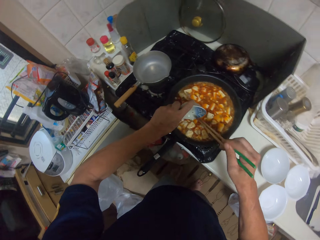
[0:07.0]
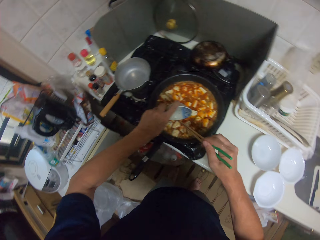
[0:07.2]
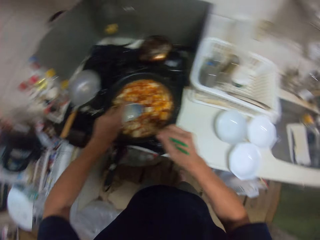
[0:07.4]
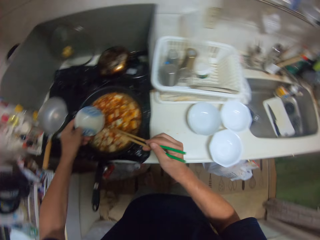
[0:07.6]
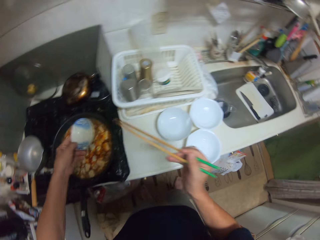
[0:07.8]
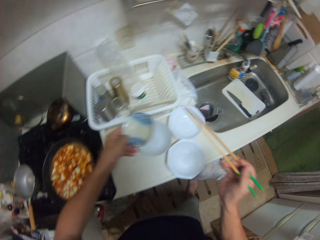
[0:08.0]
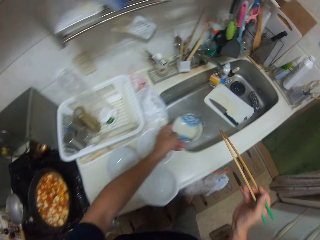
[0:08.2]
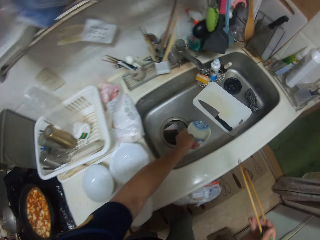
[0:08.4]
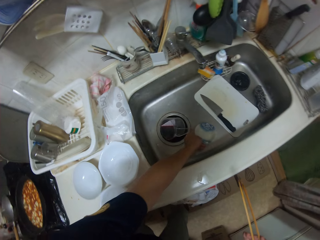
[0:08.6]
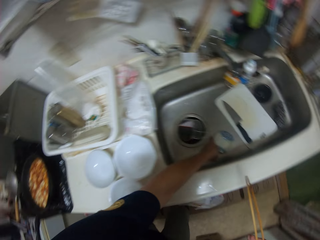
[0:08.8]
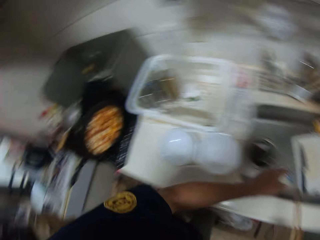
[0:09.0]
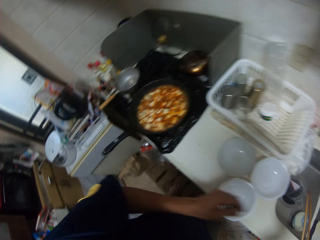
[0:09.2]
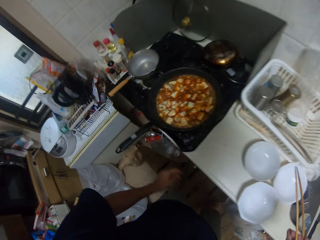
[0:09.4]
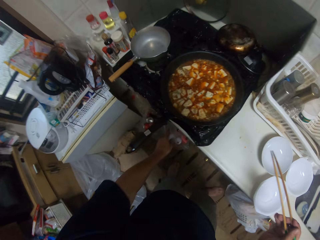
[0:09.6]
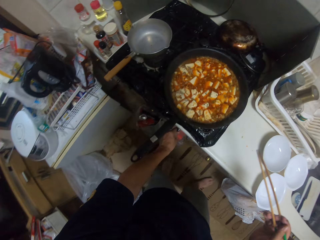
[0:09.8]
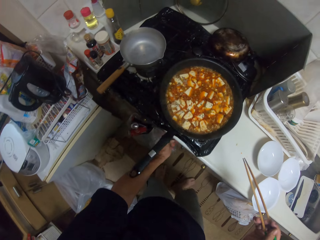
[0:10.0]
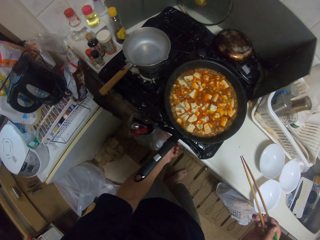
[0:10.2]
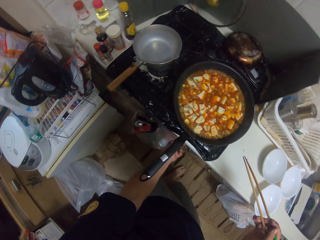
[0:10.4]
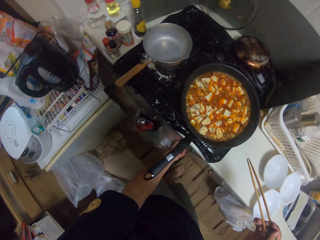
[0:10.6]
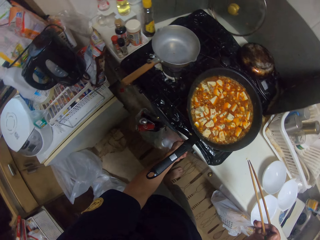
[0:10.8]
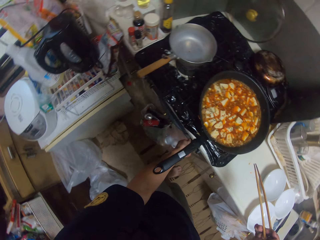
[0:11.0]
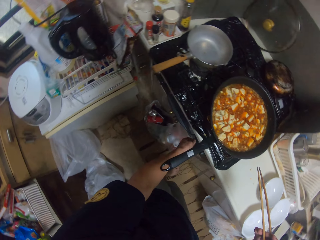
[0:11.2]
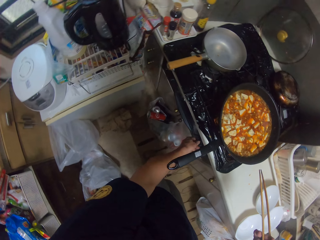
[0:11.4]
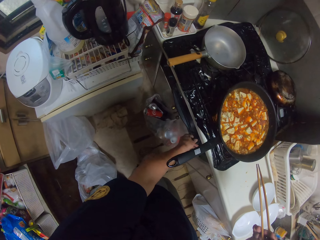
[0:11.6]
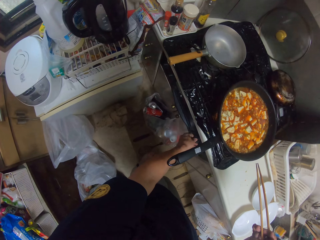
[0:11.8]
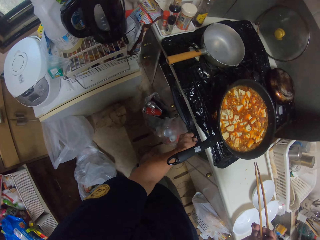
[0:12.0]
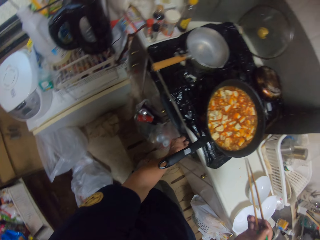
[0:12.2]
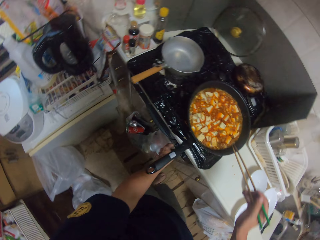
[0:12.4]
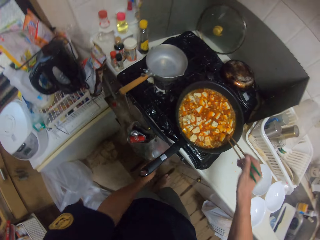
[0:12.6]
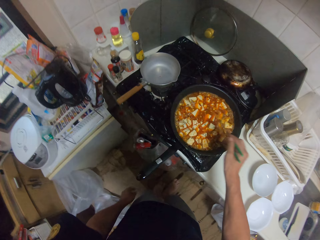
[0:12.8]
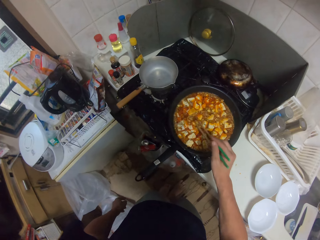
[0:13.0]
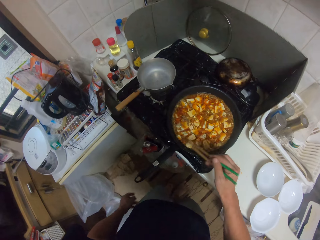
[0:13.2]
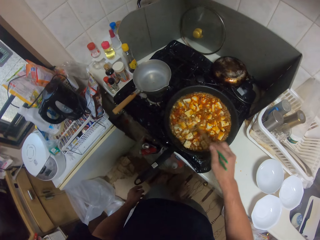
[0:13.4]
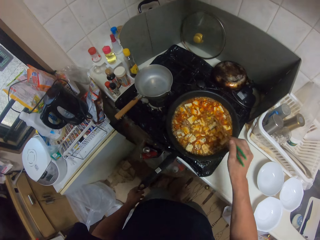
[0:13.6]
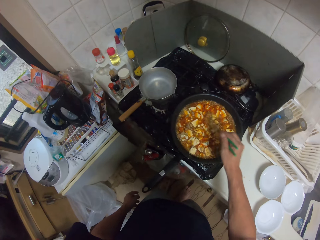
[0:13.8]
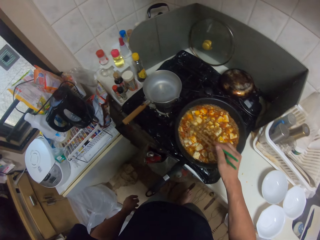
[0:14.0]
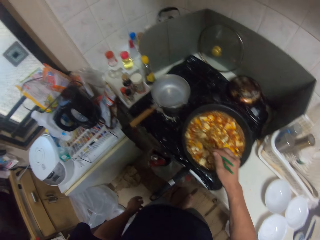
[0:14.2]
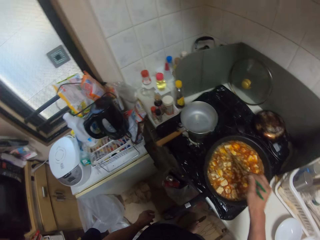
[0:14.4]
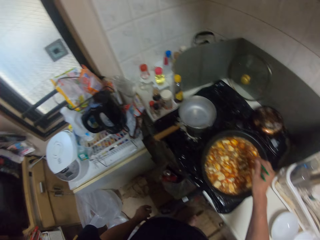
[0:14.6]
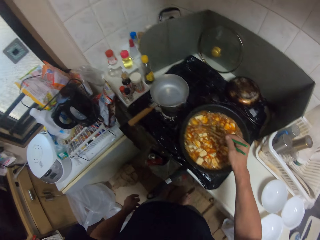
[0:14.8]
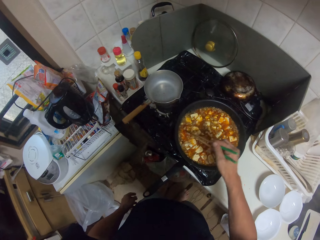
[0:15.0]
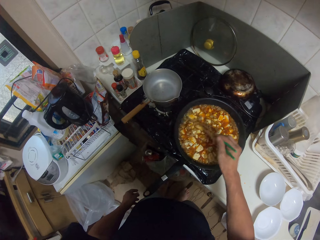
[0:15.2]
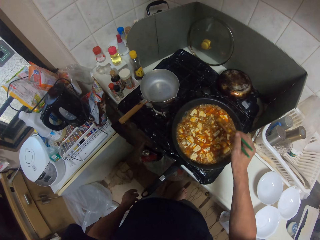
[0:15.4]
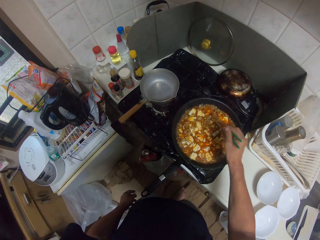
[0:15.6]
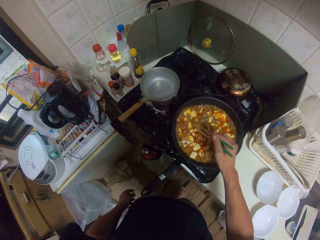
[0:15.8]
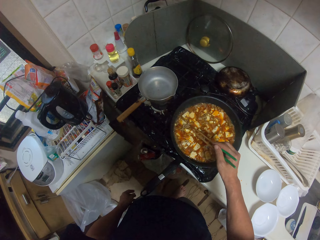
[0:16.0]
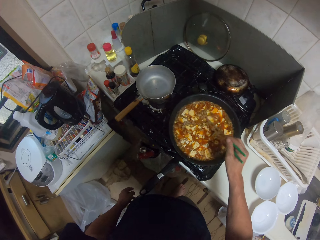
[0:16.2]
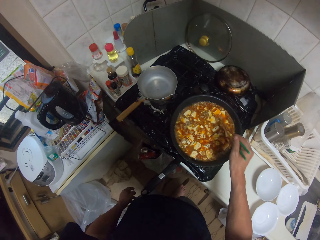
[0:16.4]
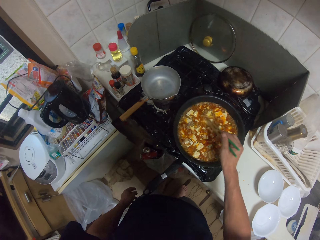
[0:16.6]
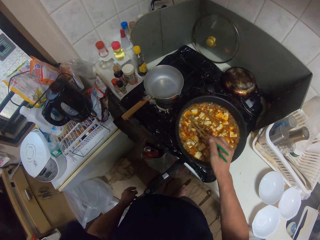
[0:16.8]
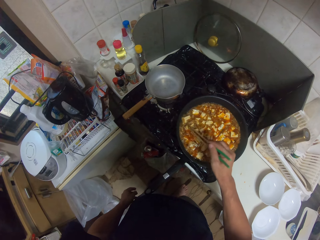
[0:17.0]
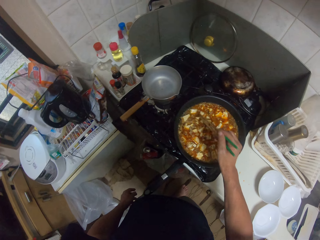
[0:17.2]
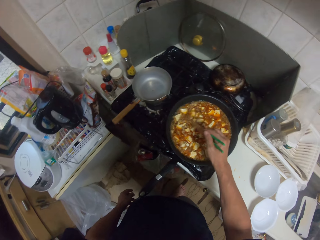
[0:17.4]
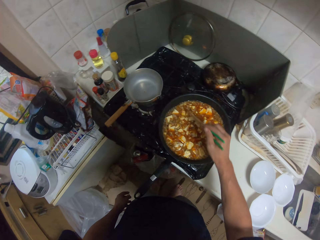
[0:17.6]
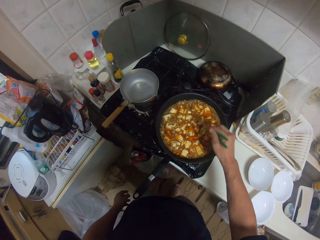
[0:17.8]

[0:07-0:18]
The camera wearer puts the serving bowl in the sink. He looks around the kitchen. He adjusts the heat of a cooker with his left hand. He turns on the cooker. He stirs something with chopsticks in the cooking pan.

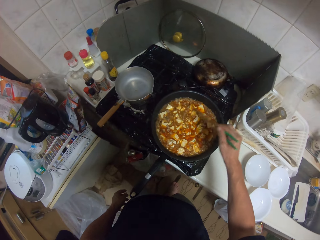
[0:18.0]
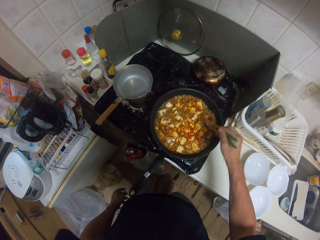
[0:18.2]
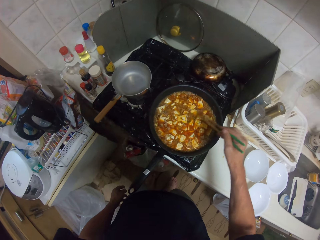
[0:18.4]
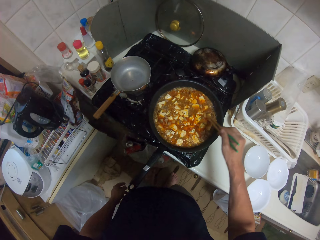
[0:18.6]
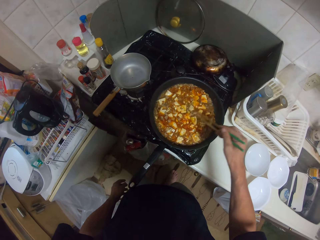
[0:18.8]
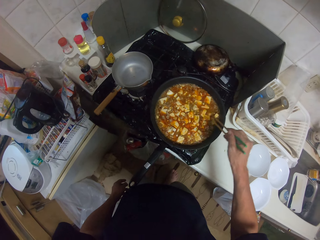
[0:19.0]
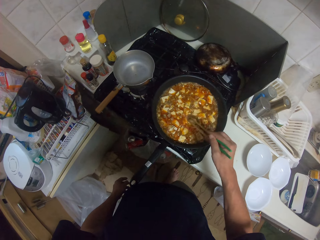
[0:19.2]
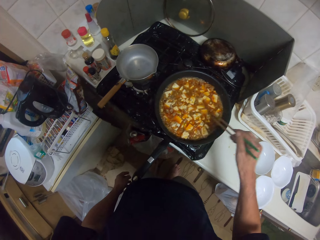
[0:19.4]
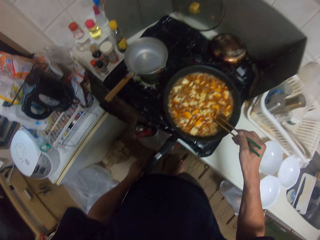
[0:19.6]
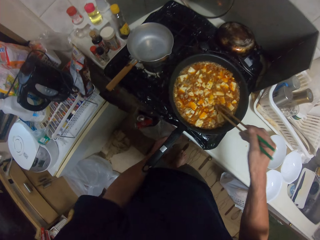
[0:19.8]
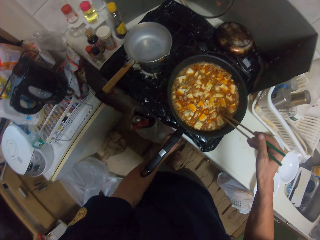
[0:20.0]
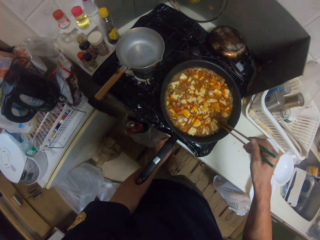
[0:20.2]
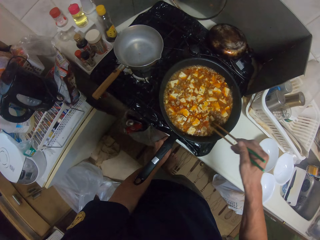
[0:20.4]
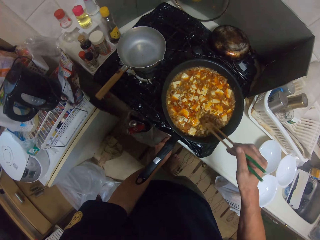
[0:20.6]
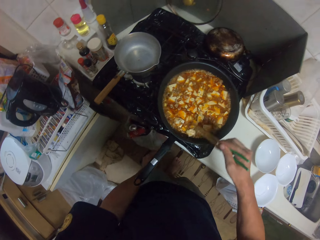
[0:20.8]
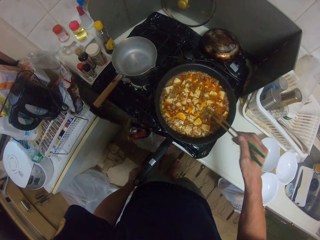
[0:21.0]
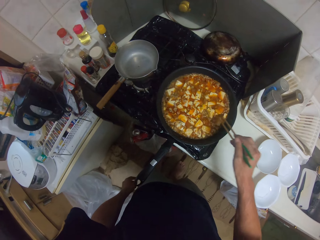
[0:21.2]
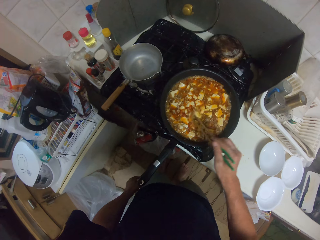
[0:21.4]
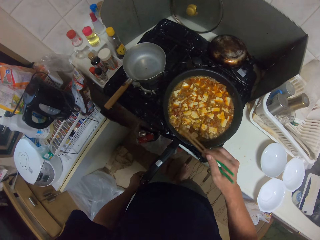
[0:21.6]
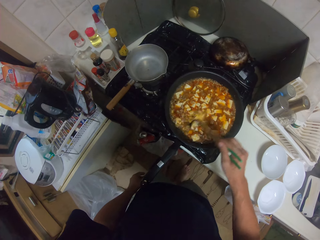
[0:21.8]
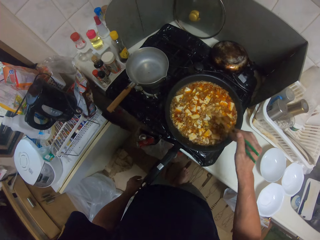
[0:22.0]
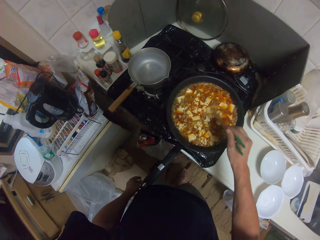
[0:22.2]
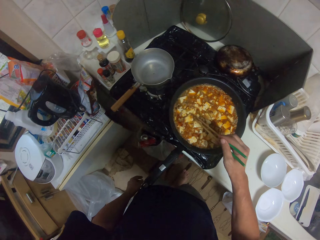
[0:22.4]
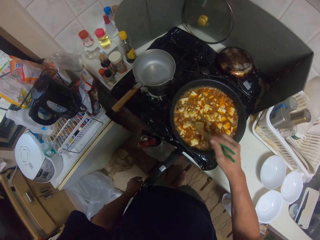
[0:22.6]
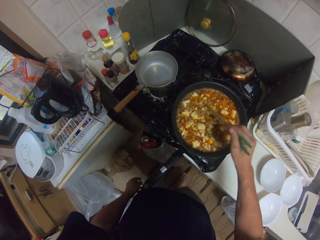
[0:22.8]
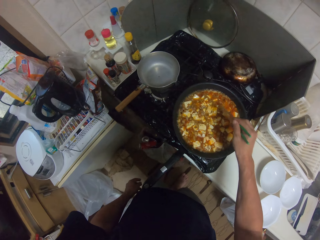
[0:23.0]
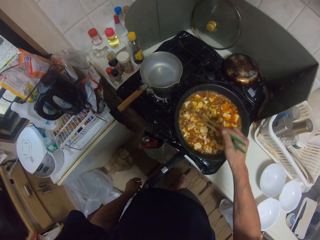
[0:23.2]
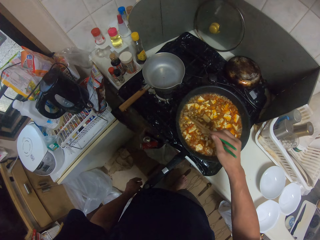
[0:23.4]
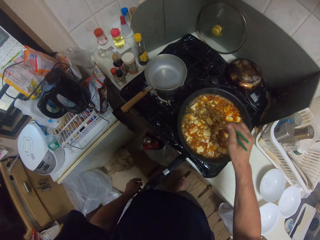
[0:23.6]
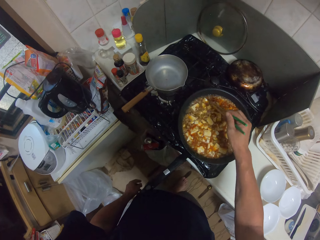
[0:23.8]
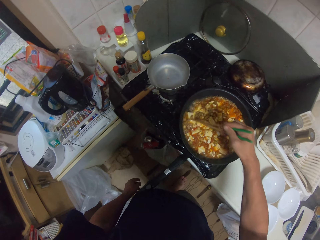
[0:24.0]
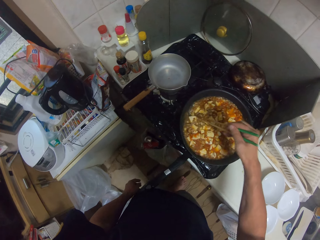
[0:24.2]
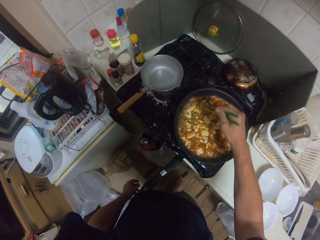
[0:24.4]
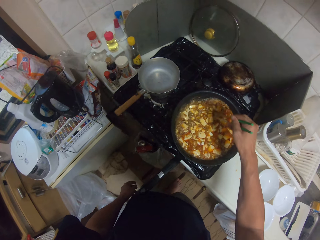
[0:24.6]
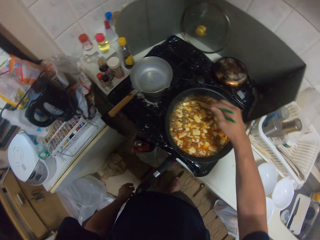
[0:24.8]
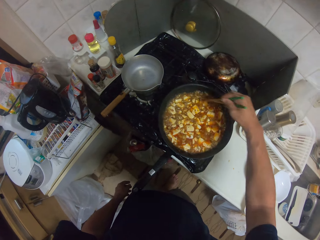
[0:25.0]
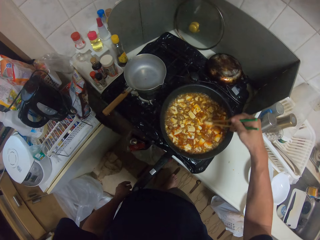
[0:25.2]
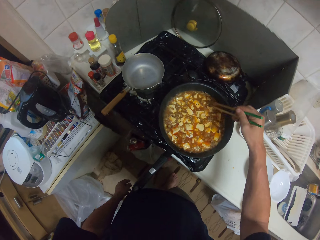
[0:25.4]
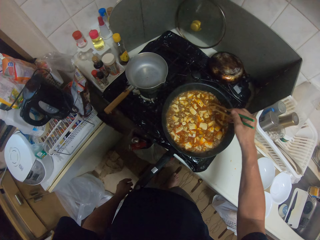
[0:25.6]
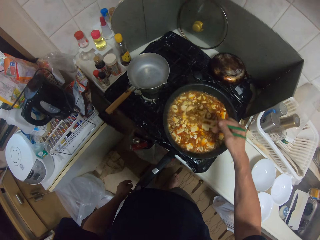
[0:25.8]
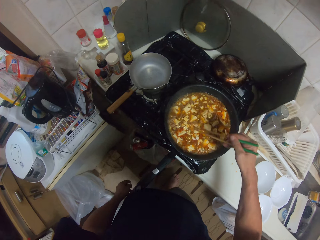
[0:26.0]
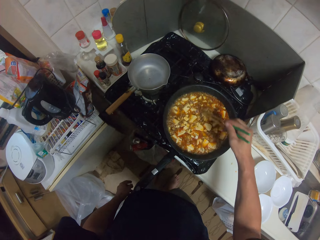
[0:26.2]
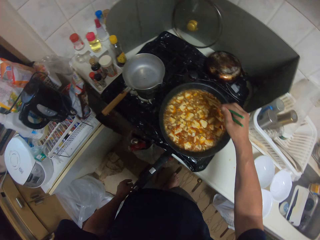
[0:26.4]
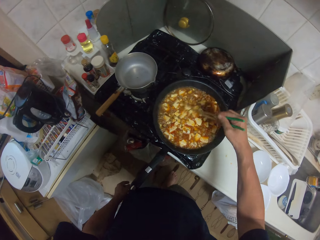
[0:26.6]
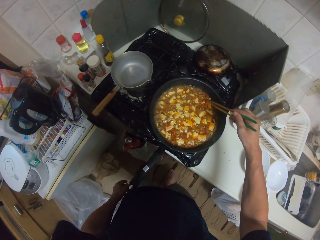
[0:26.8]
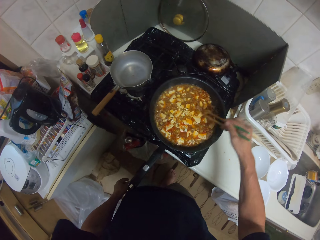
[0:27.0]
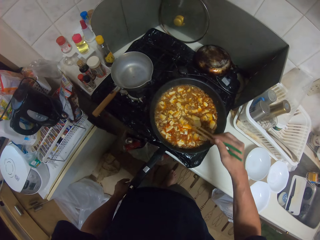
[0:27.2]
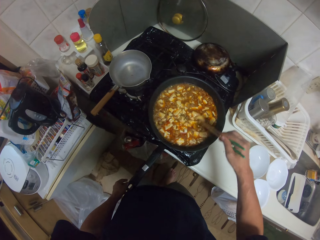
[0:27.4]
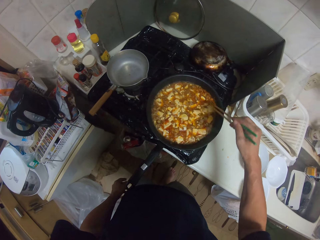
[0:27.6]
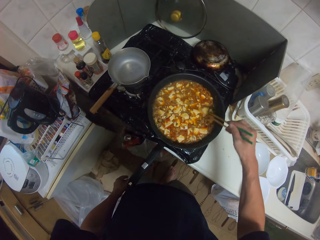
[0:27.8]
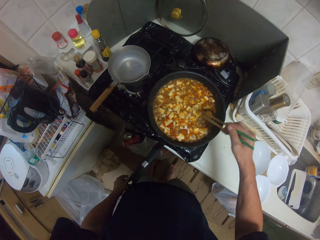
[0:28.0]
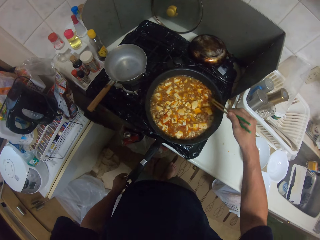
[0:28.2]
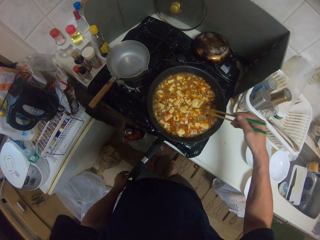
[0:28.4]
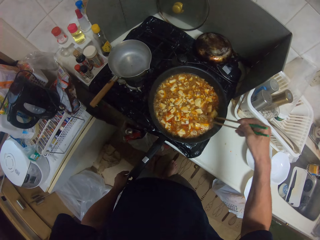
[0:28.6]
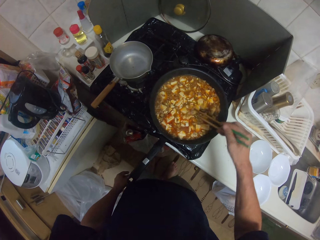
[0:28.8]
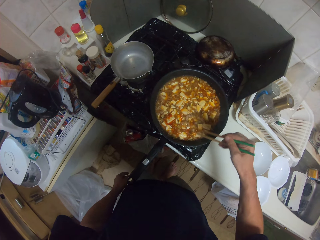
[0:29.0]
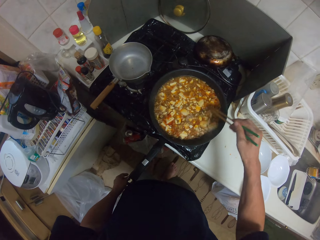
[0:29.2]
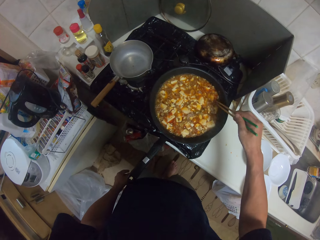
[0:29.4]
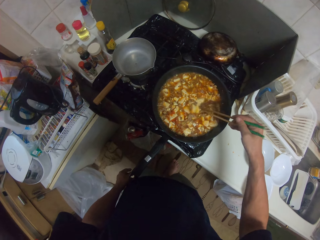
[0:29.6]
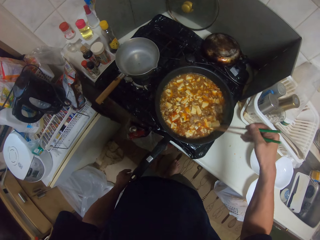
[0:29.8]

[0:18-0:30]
The camera wearer adjusts the heat of the cooker with his left hand. He moves the hand to the cooker. He stirs something in the cooking pan with the chopsticks. He removes the hand from the cooker. He stirs something in the cooking pan with the chopsticks.
